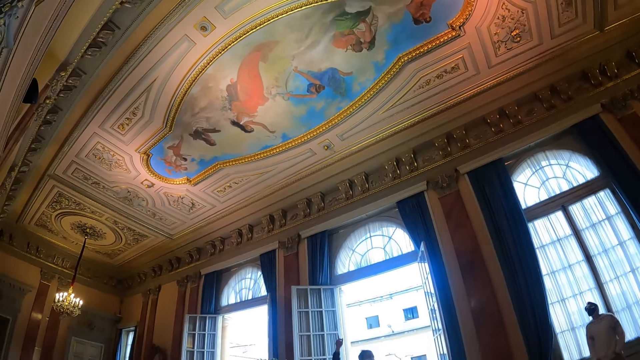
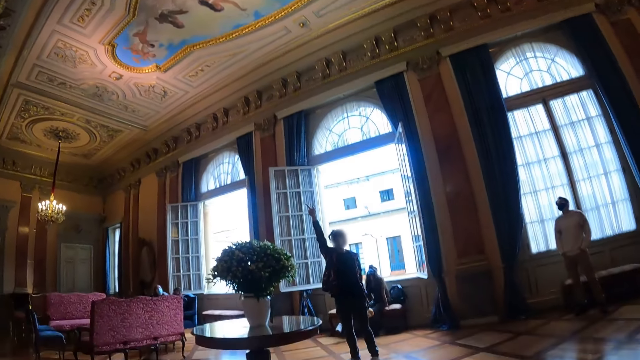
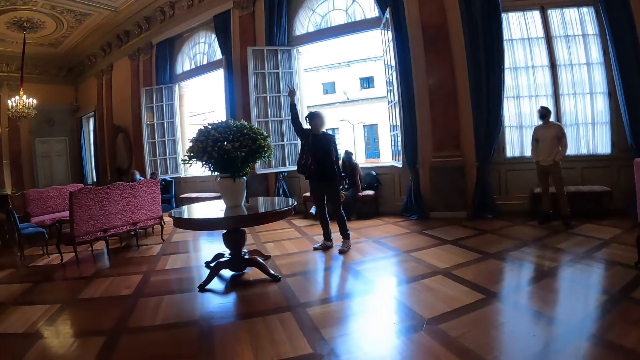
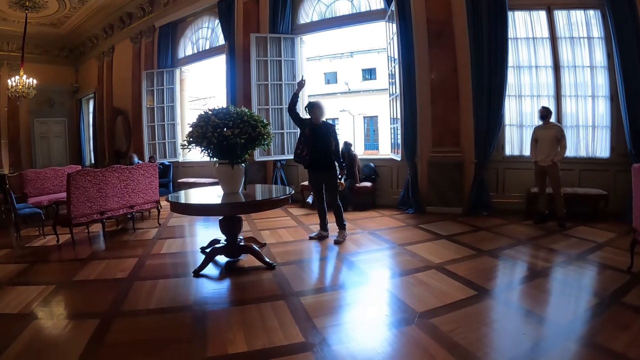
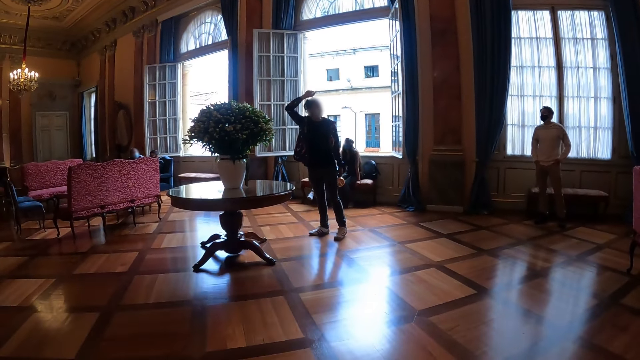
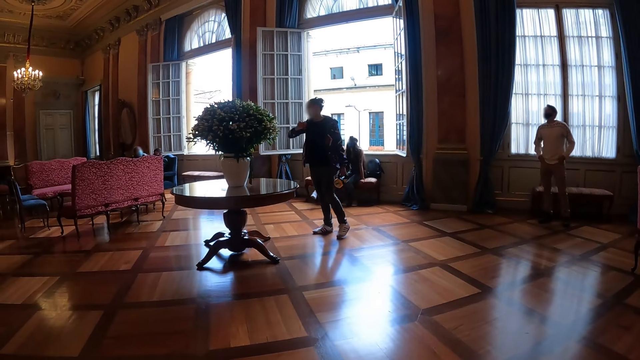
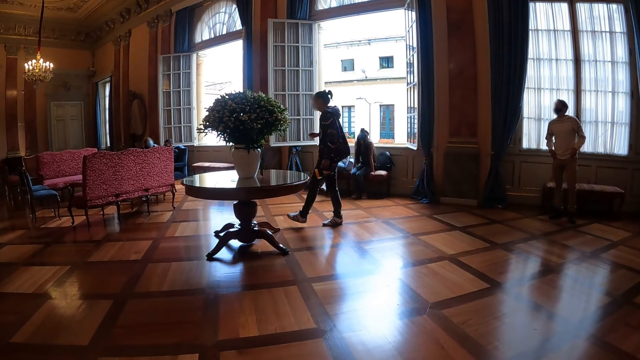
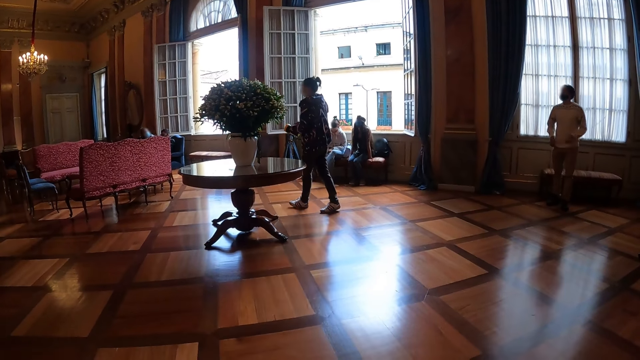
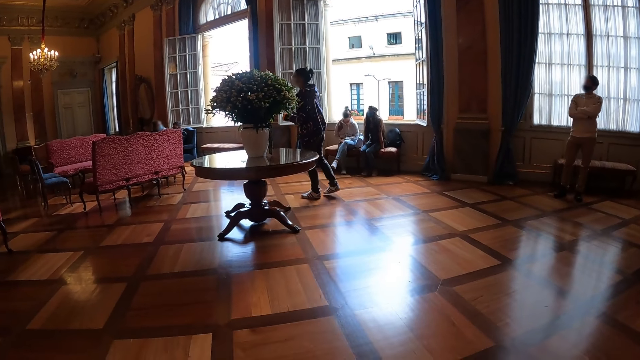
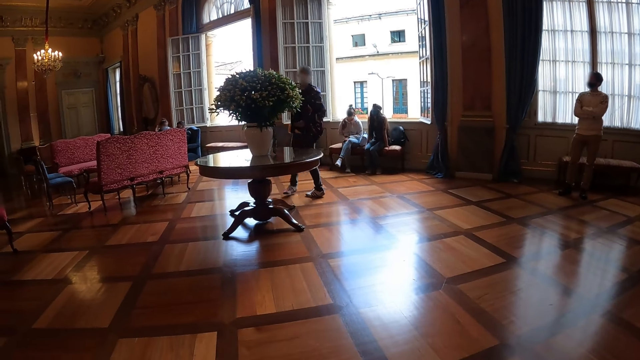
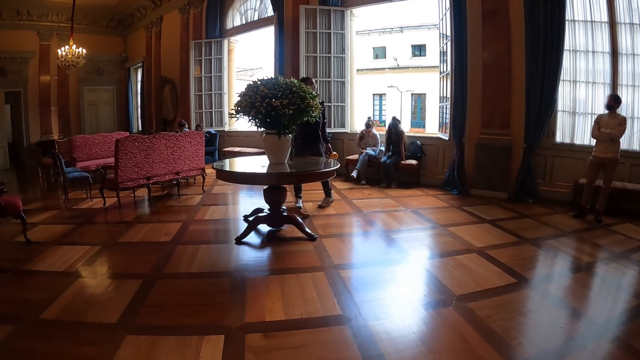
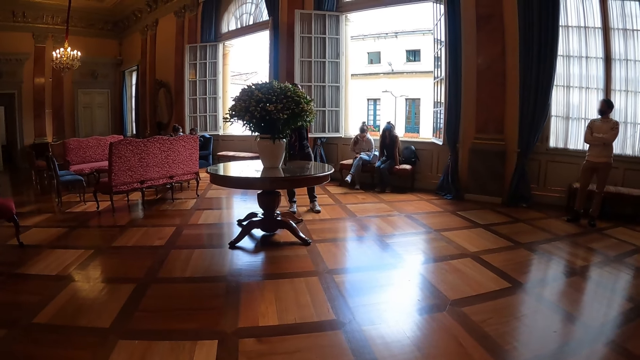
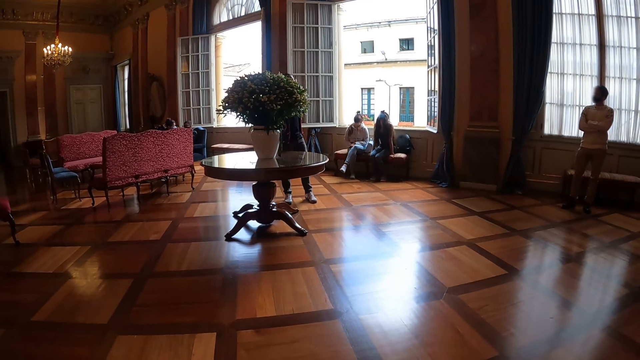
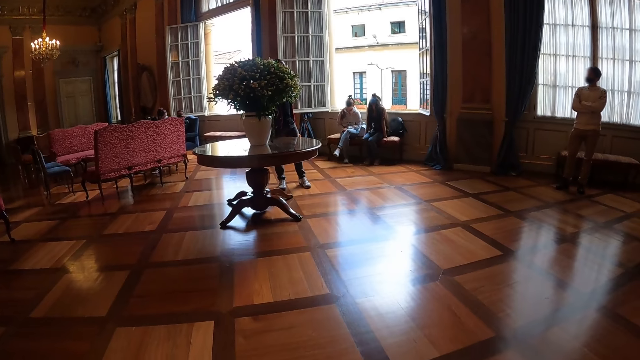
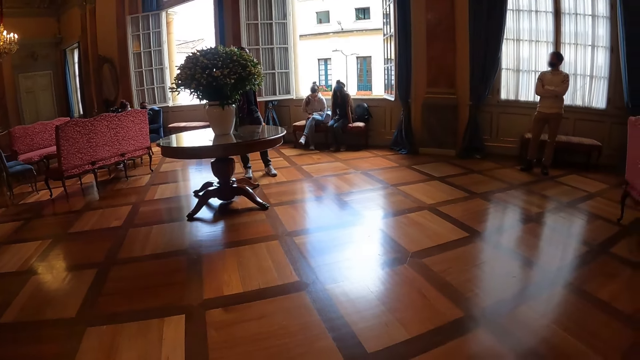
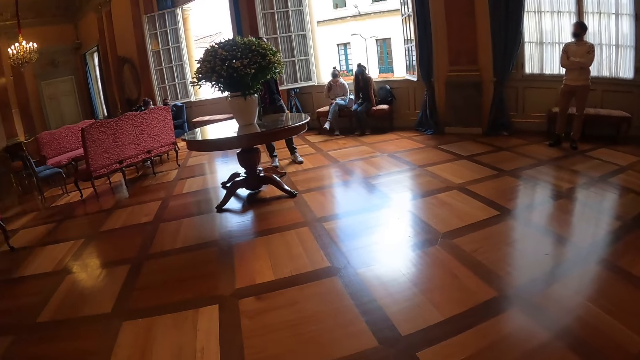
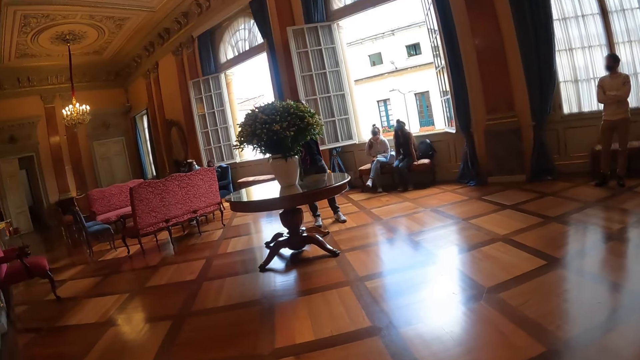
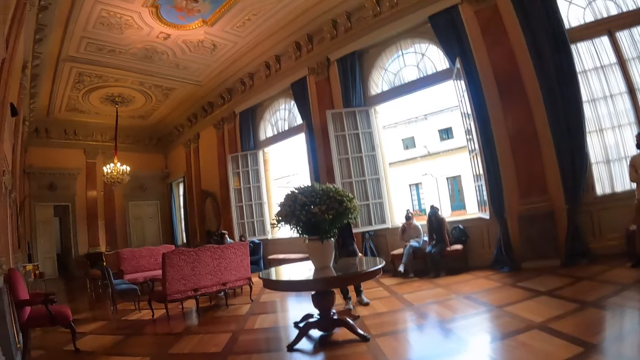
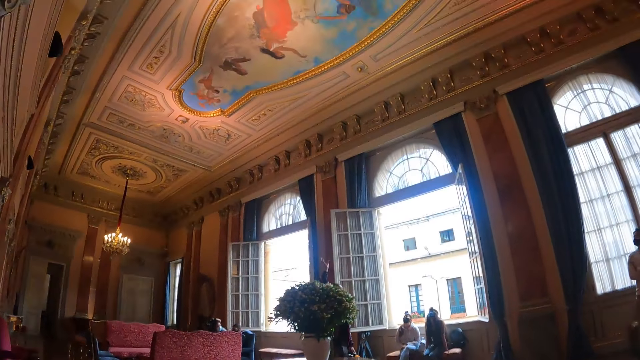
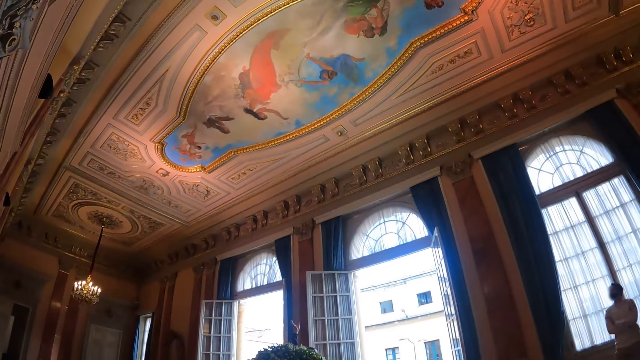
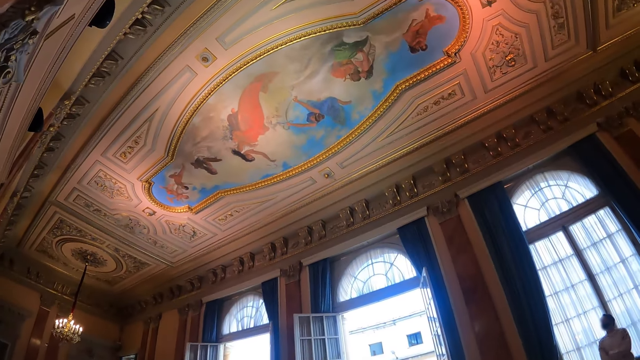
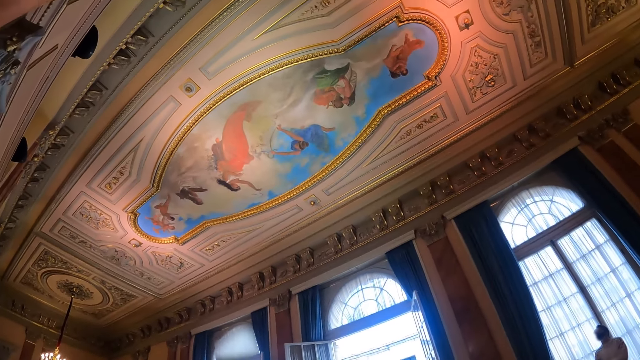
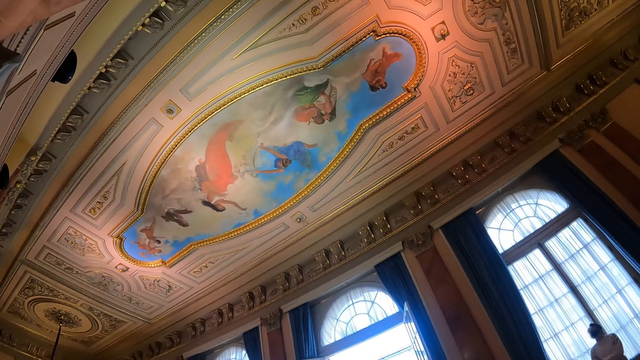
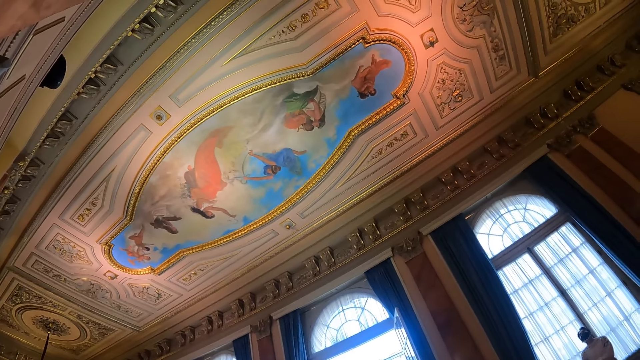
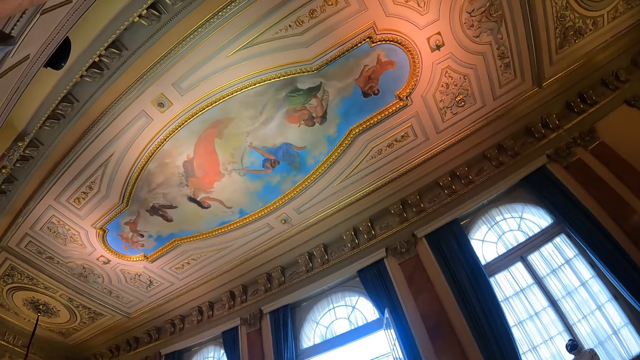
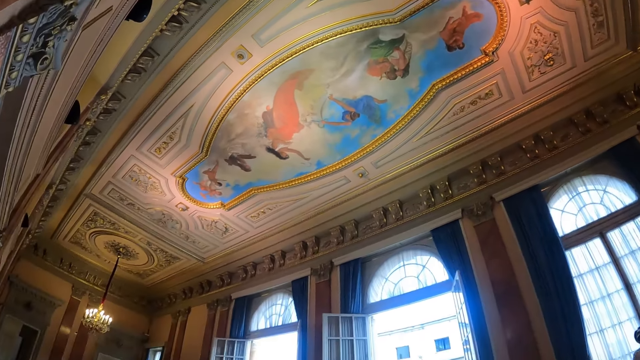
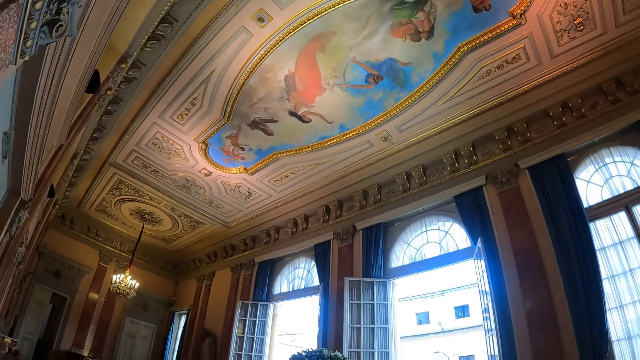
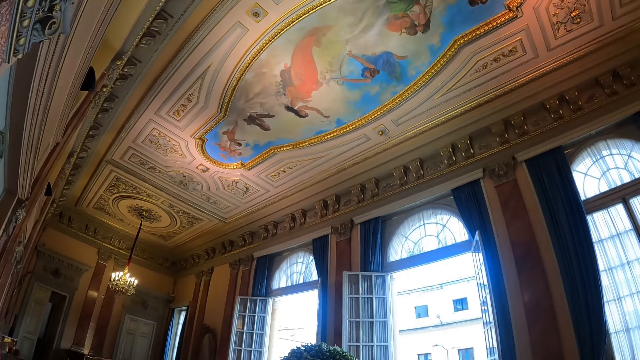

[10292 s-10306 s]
A person lifts a hand. The camera wearer looks around in a room. They look at the ceiling.

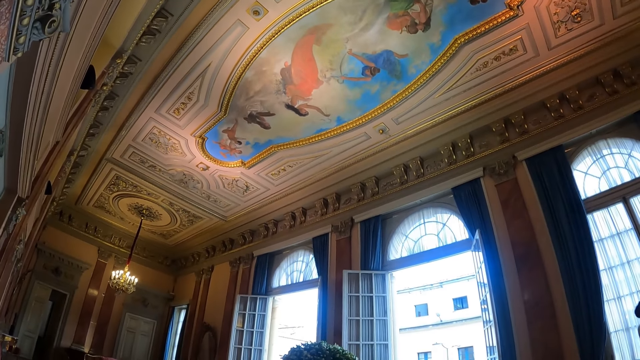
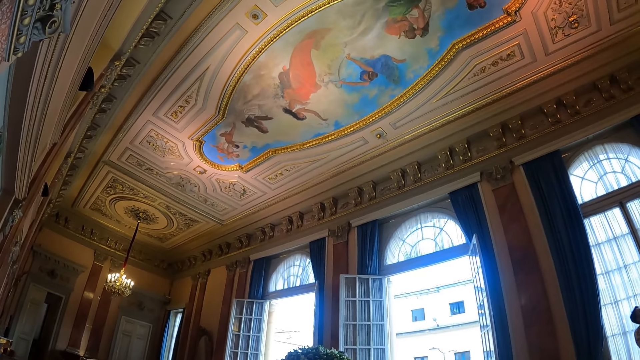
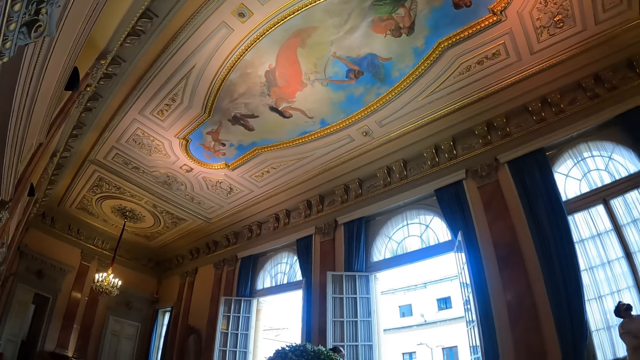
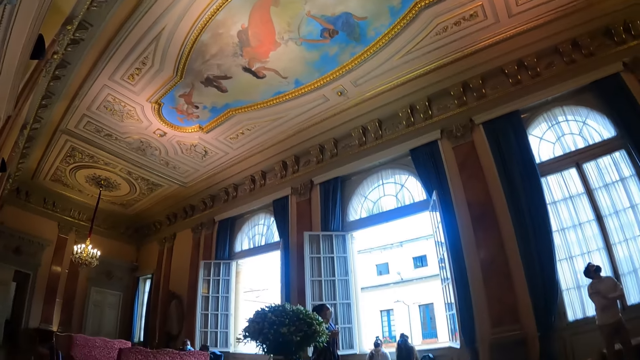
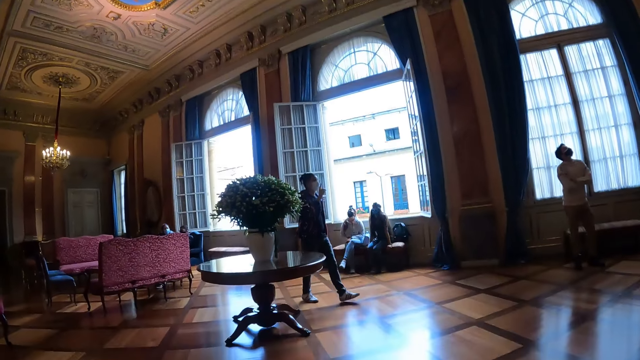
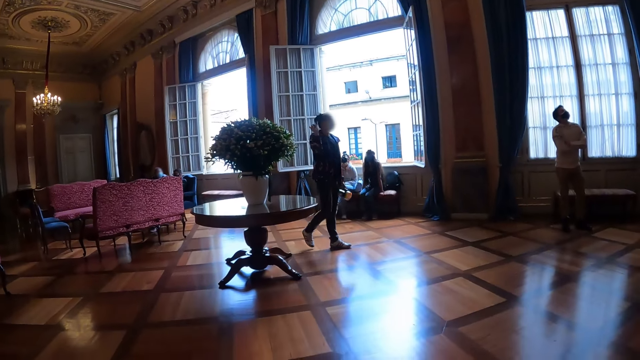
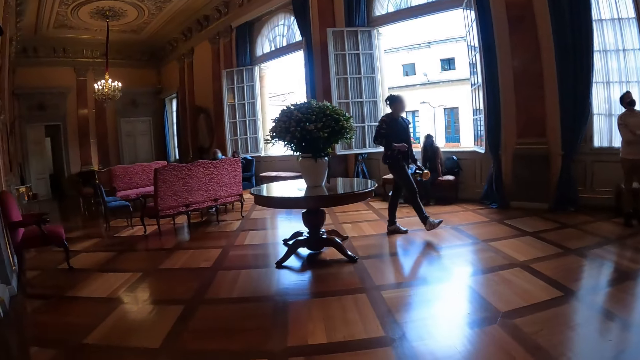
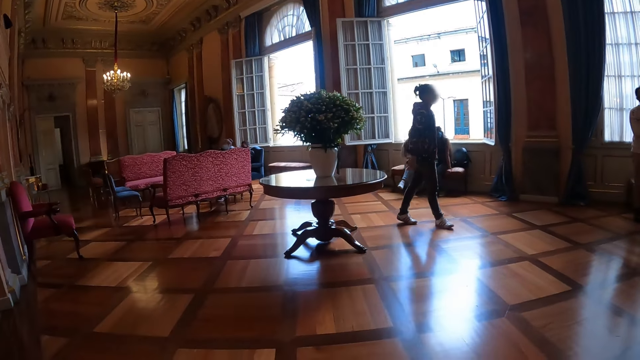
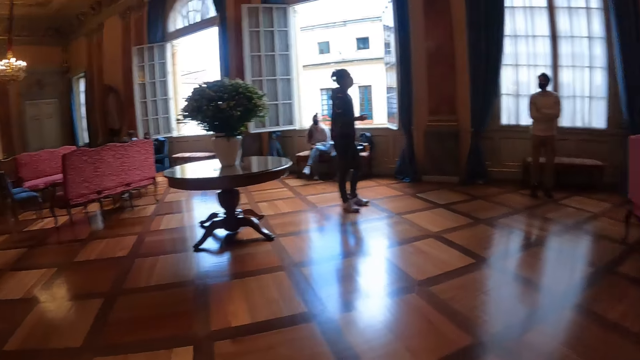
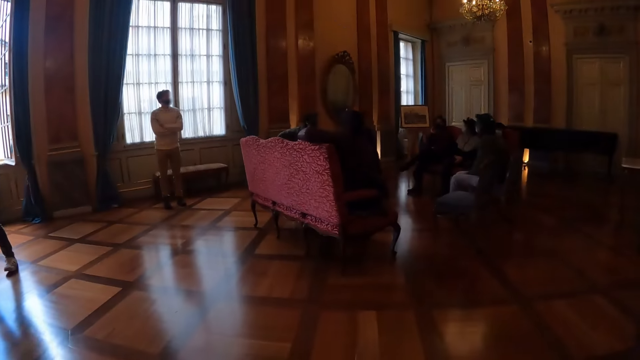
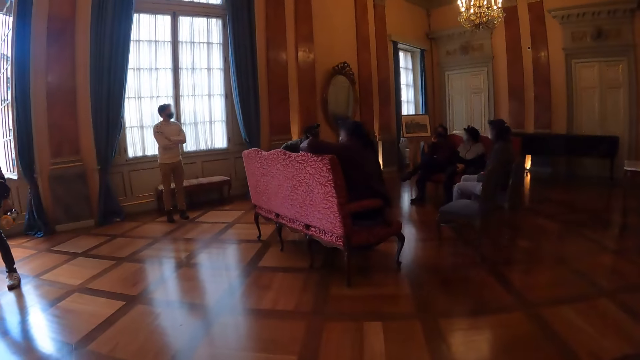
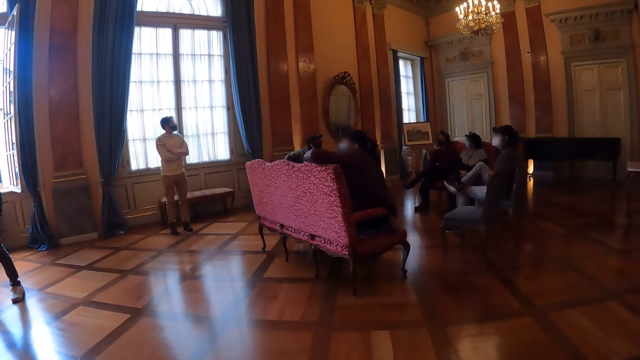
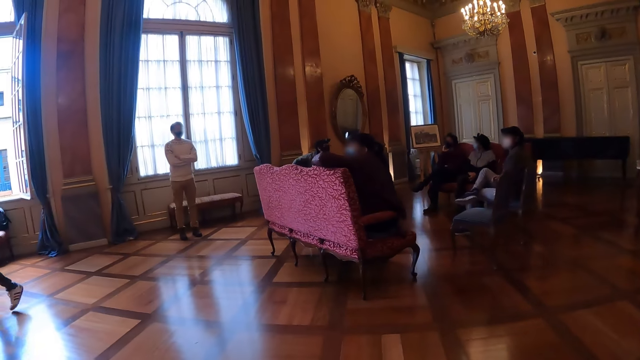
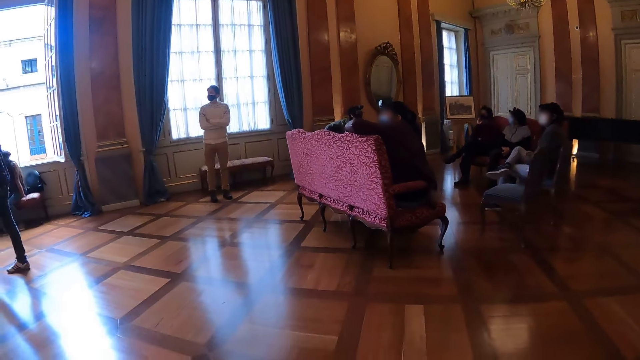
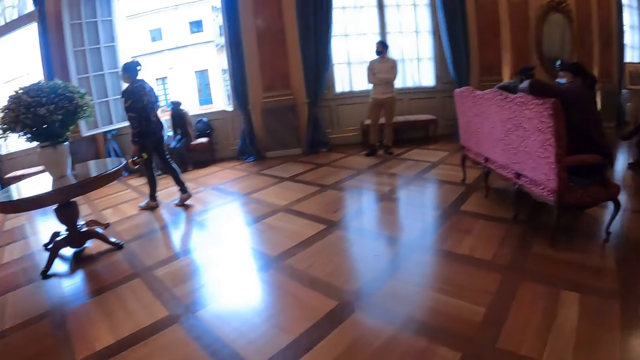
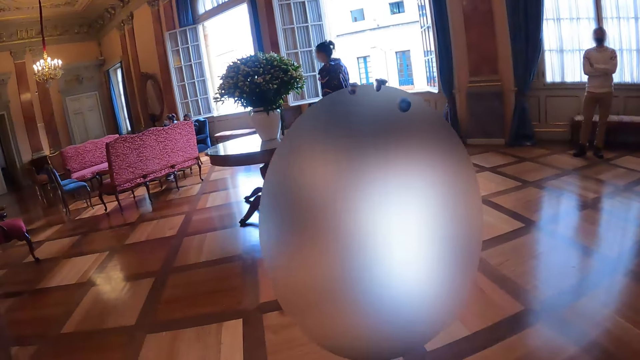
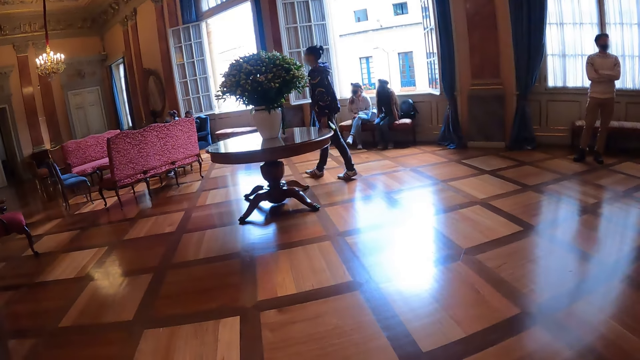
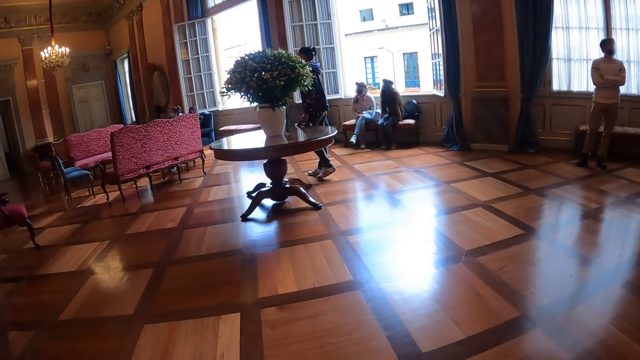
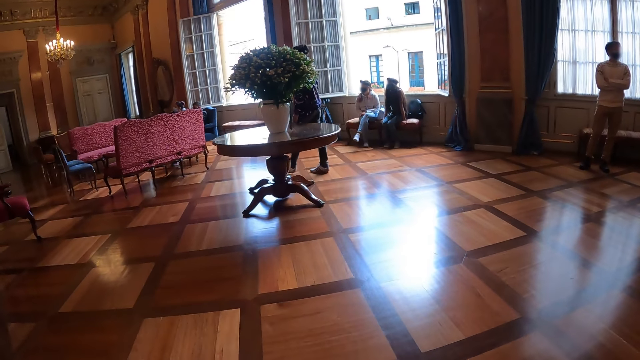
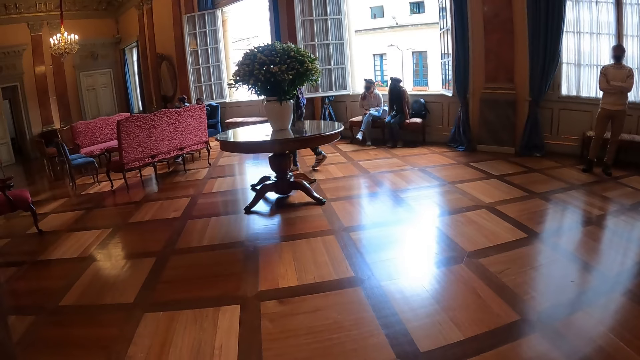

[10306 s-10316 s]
The camera wearer looks around in a room. A person sways a hand. The camera wearer looks around in the room.
